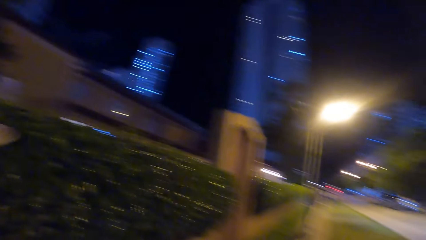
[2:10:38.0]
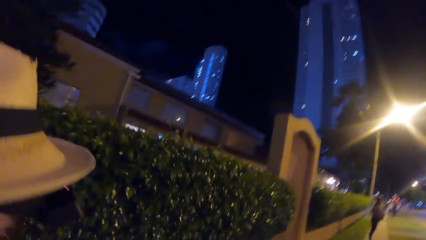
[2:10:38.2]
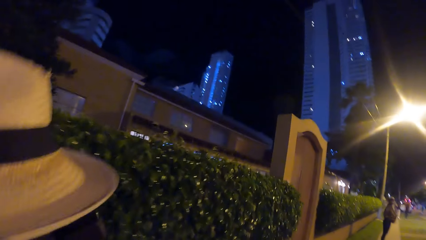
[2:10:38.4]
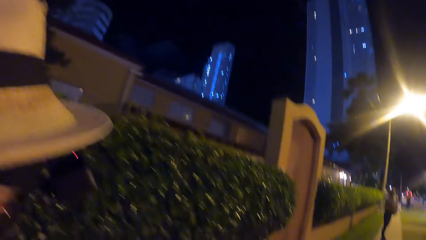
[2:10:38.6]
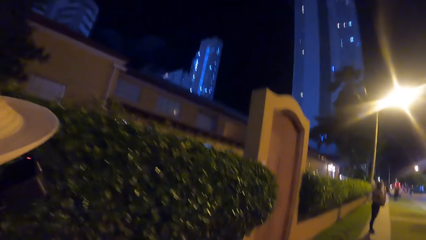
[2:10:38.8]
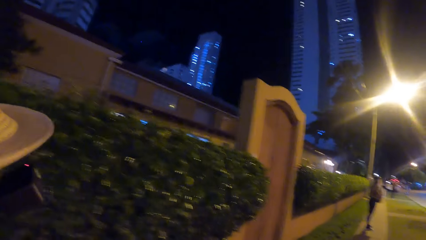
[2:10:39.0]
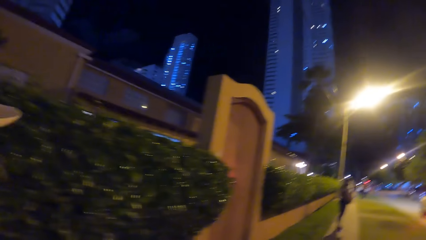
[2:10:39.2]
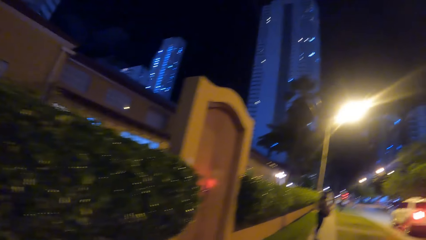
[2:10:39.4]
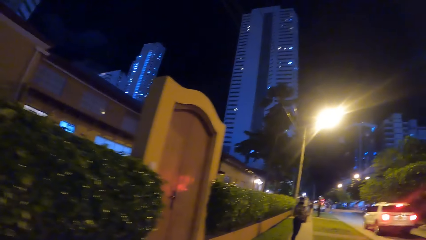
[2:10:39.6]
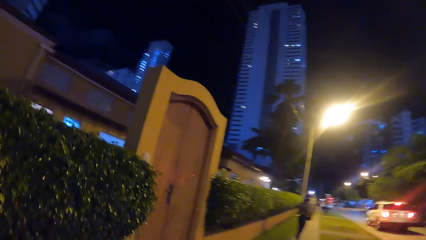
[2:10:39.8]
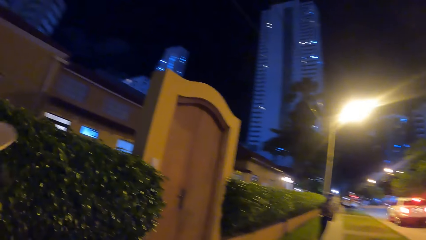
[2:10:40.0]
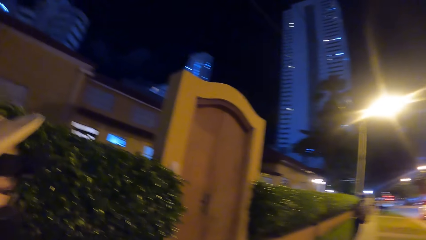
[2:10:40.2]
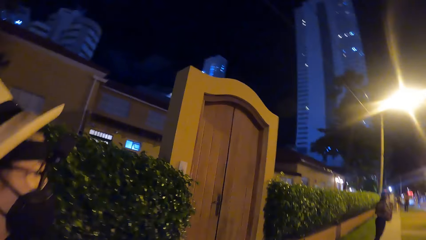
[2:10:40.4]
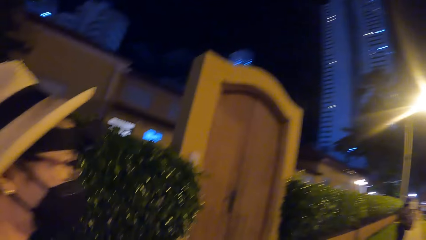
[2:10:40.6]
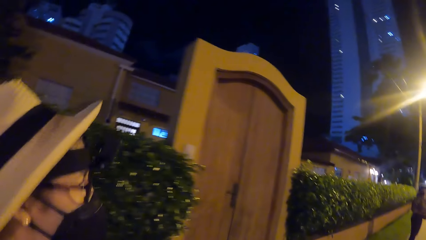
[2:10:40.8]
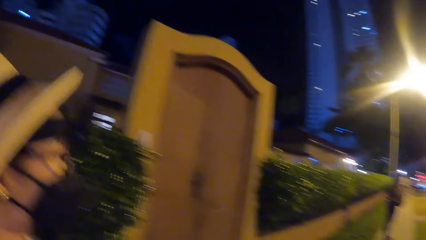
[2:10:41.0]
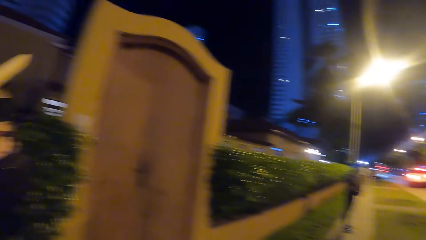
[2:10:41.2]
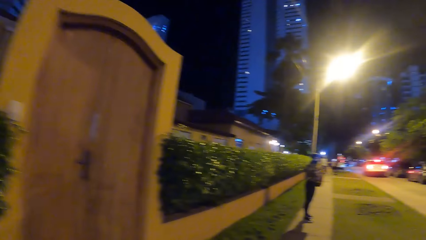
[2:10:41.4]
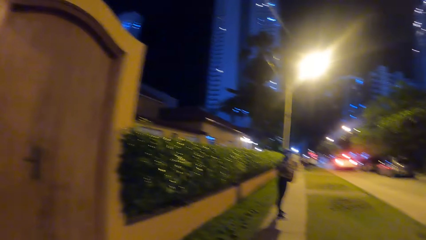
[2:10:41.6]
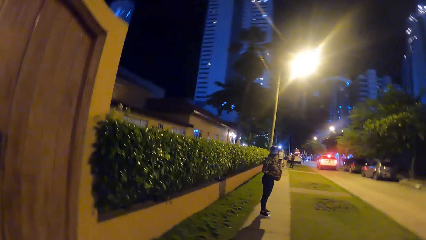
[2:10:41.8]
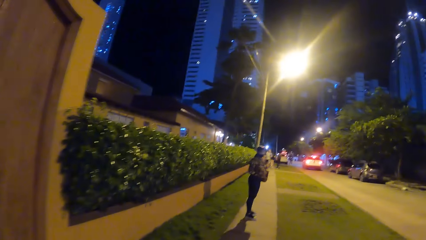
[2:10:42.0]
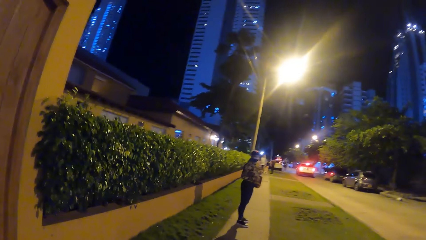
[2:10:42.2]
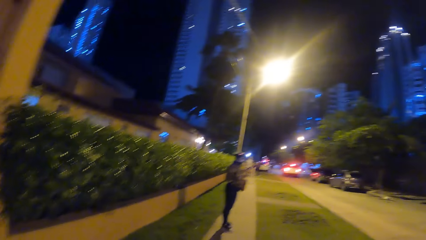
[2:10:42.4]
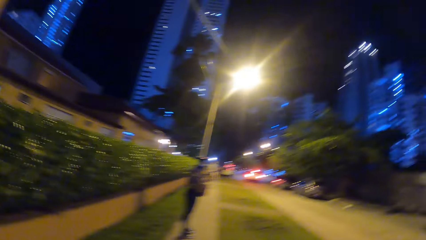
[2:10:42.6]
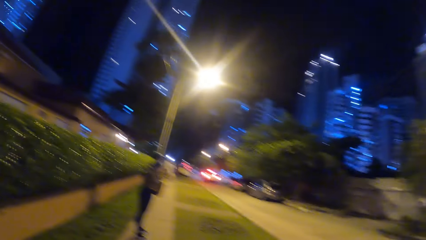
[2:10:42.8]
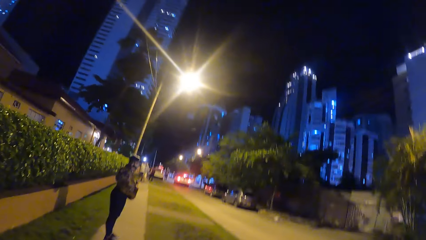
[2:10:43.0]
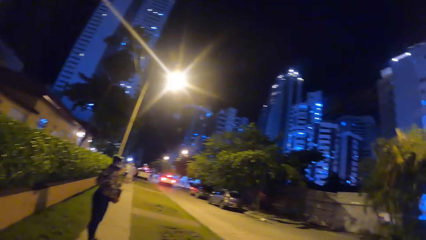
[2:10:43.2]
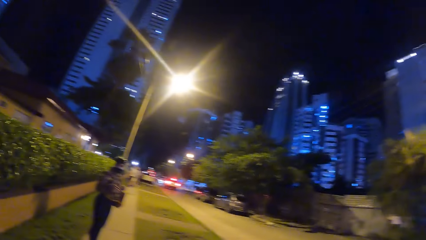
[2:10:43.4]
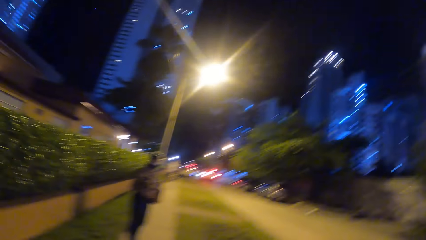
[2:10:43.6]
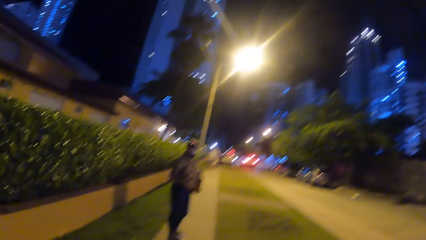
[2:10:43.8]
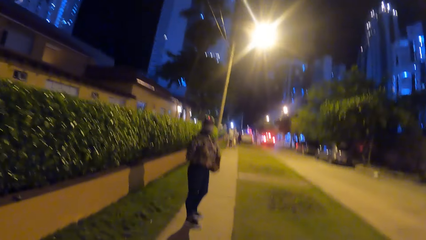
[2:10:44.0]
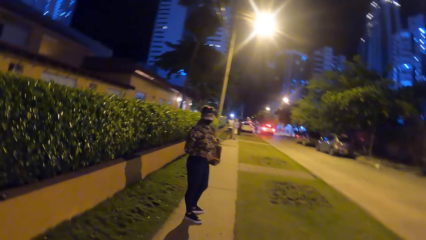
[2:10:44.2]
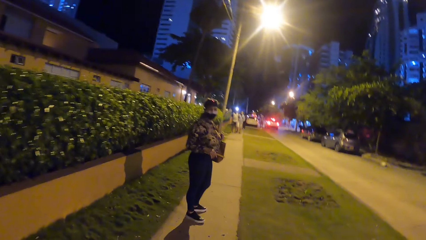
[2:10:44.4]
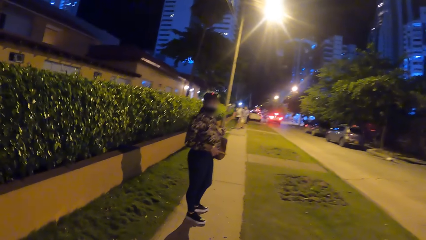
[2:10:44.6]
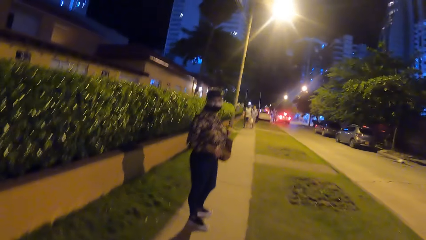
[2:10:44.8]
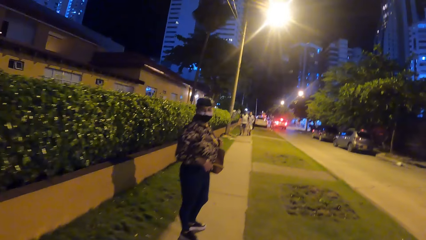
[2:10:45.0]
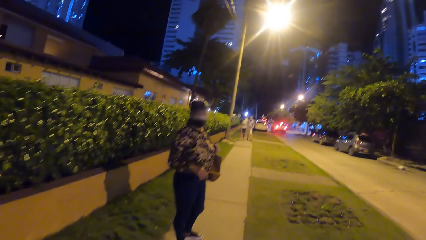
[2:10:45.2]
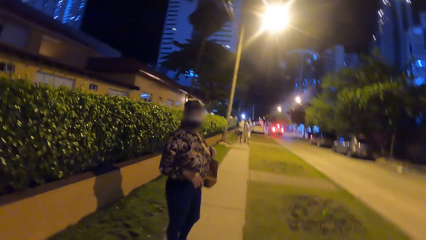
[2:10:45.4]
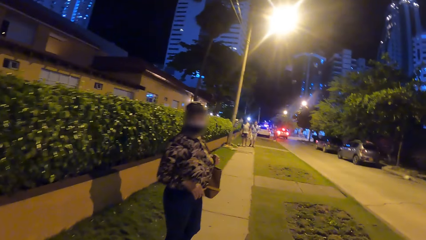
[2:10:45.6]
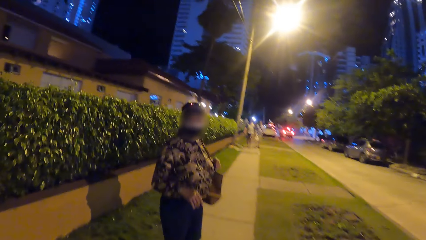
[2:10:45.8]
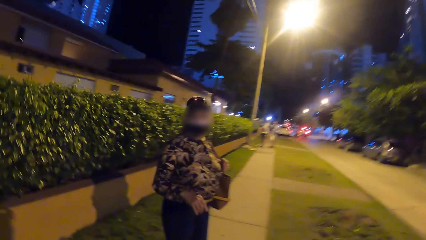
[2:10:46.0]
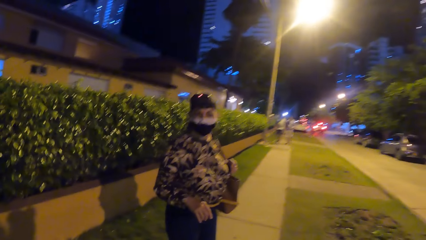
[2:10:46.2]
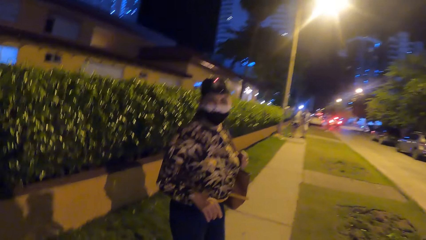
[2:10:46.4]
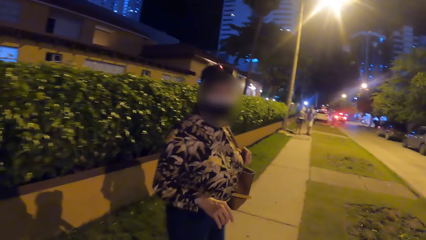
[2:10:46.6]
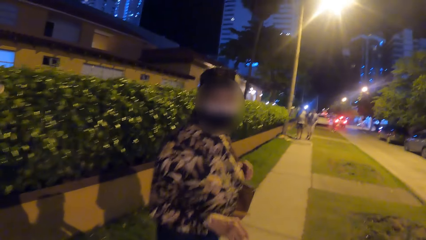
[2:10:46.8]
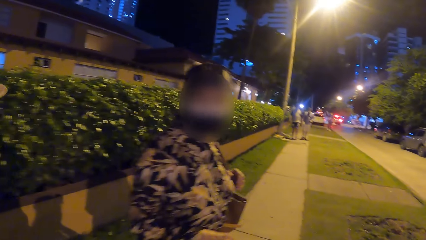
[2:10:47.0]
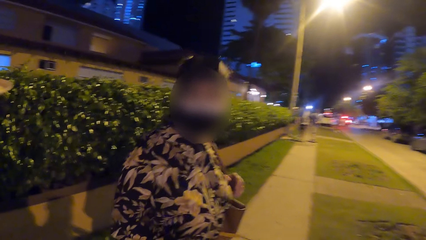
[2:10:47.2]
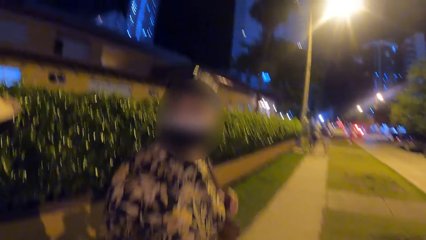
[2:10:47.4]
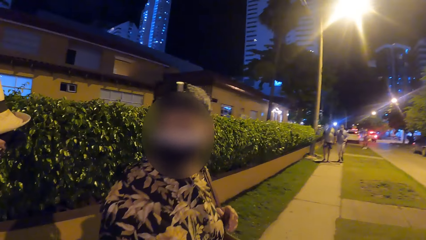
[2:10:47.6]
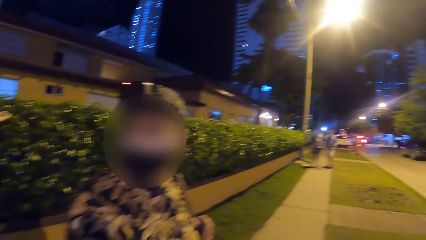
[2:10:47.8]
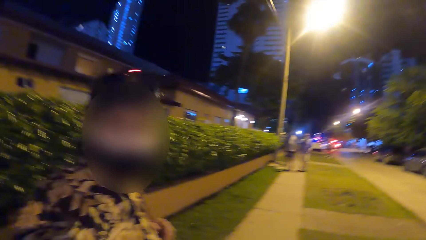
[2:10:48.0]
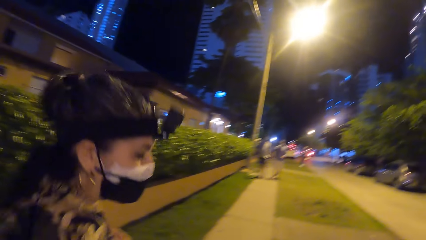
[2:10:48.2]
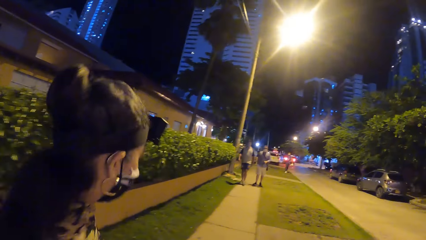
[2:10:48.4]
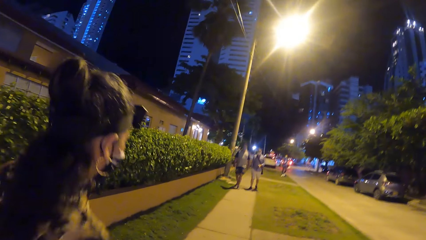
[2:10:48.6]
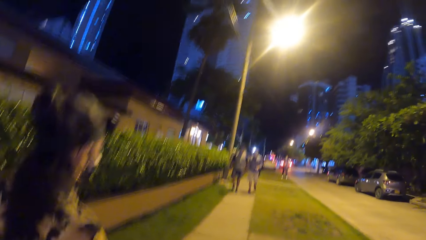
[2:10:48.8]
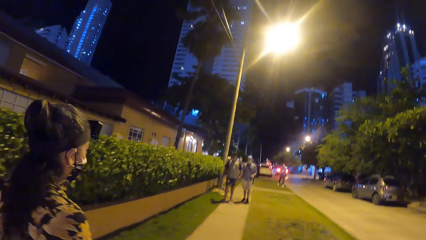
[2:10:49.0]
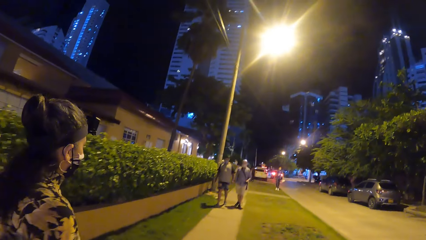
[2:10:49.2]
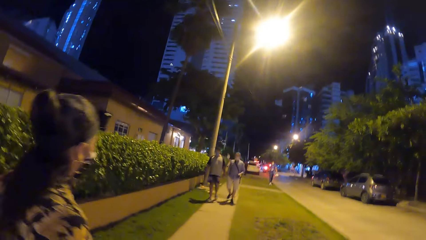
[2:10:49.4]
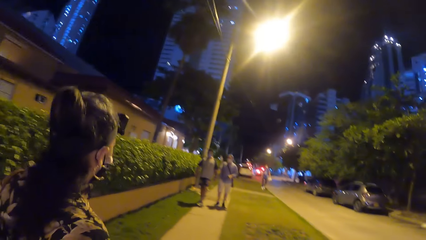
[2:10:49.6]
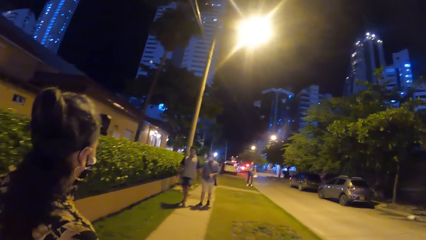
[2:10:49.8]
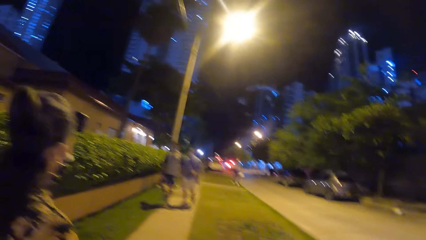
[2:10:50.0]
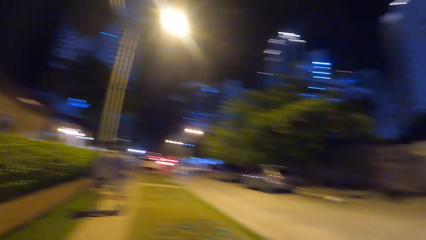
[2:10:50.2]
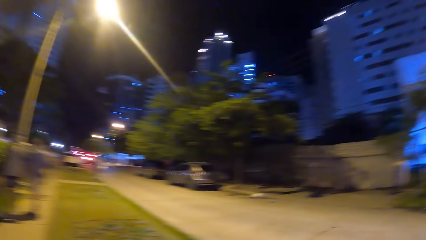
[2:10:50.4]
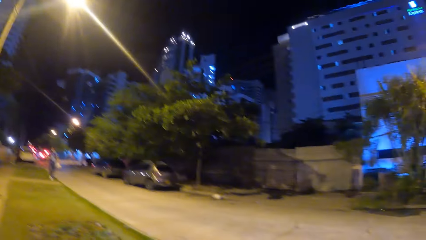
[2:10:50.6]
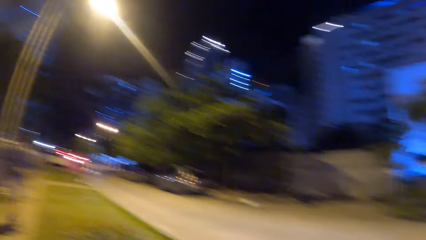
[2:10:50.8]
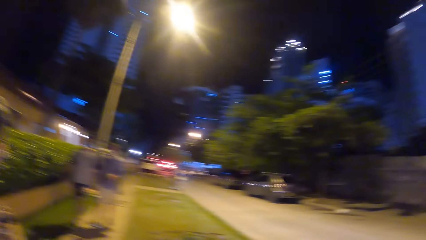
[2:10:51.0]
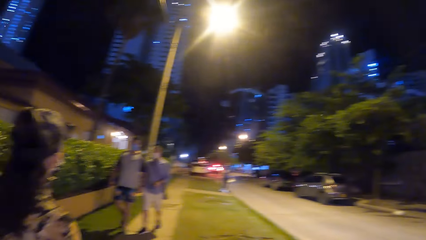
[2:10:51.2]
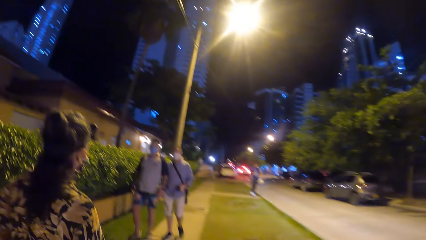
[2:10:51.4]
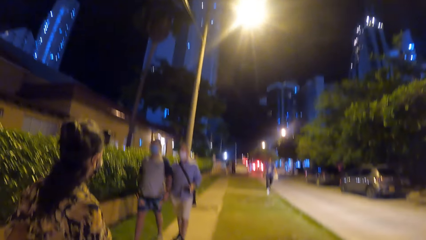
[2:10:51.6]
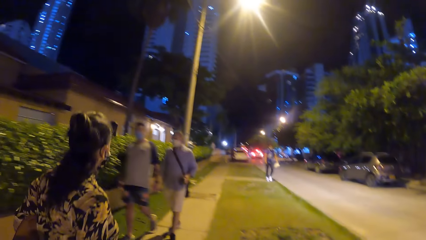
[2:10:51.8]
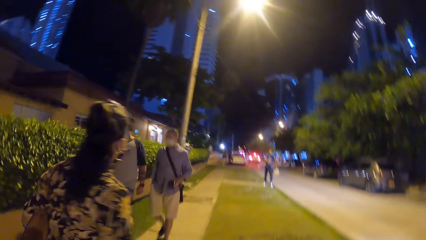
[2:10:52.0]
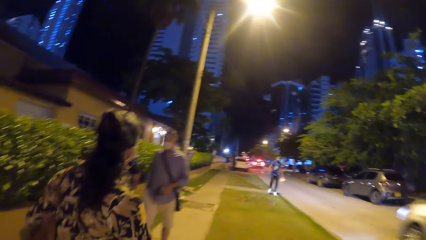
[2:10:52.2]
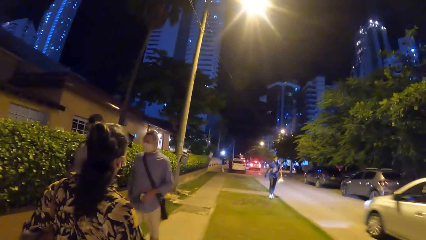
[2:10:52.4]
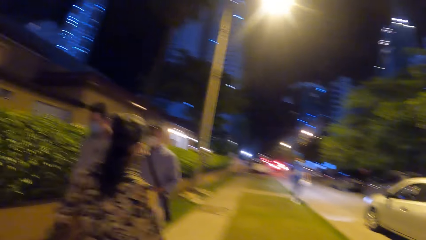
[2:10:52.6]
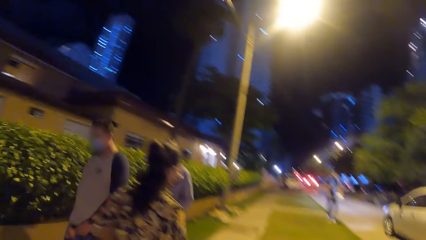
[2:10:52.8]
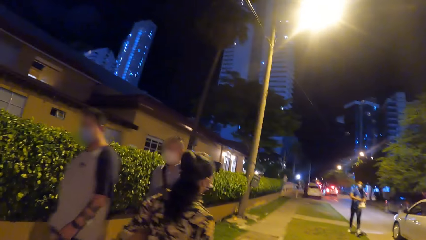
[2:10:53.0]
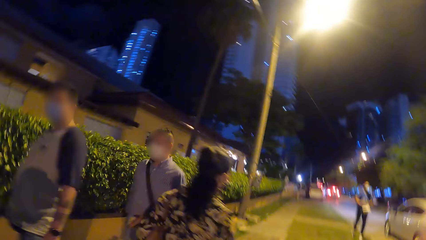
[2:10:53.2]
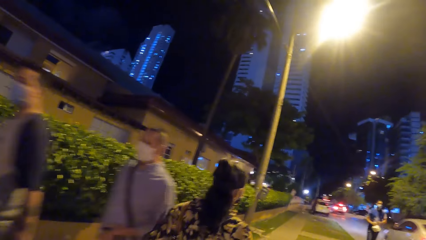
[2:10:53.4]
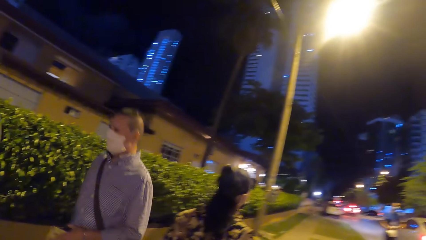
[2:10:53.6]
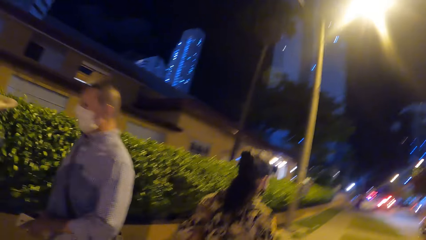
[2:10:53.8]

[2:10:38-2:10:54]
The camera wearer looks left. They converse with a person. They look forward. They look right. They look forward. A woman converses with the camera wearer and the person. The woman walks on the sidewalk. The camera wearer looks right. They look forward.
